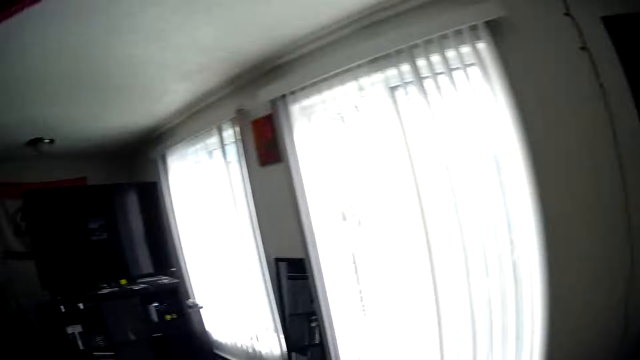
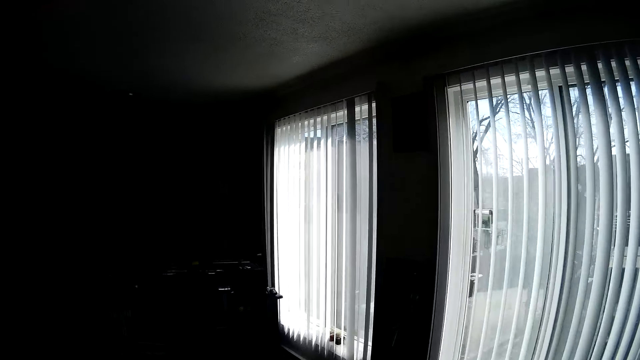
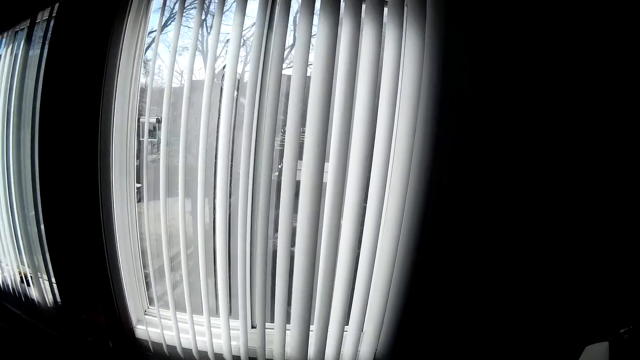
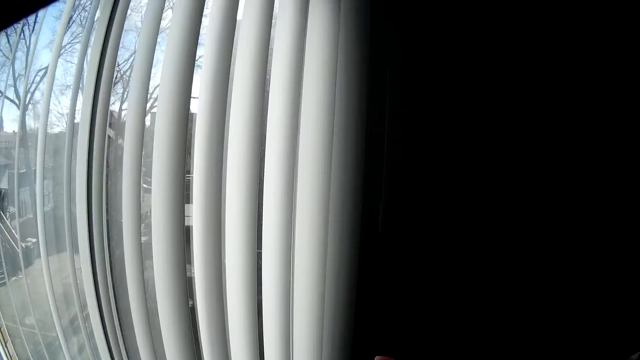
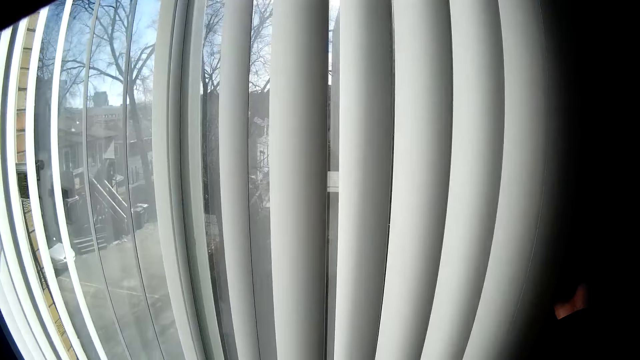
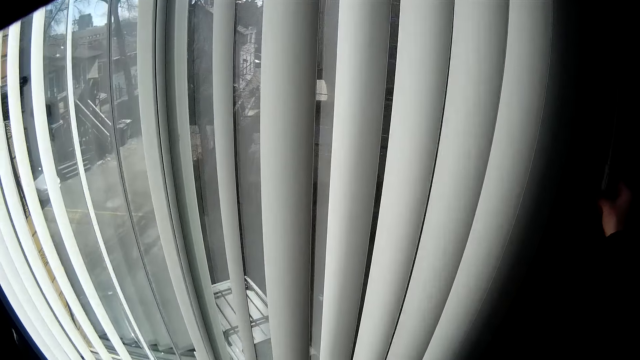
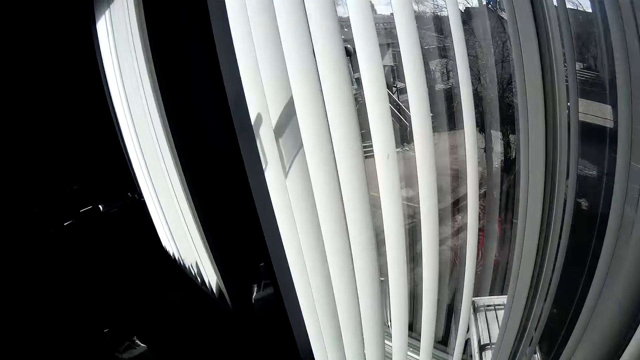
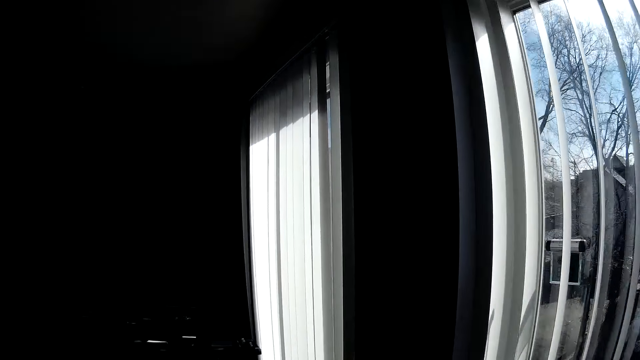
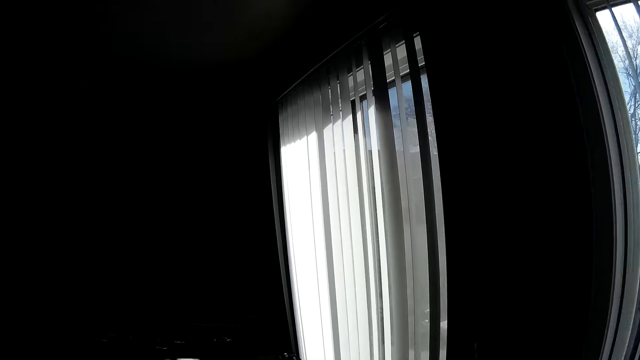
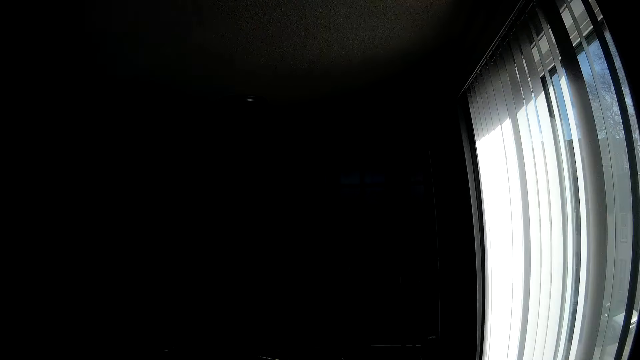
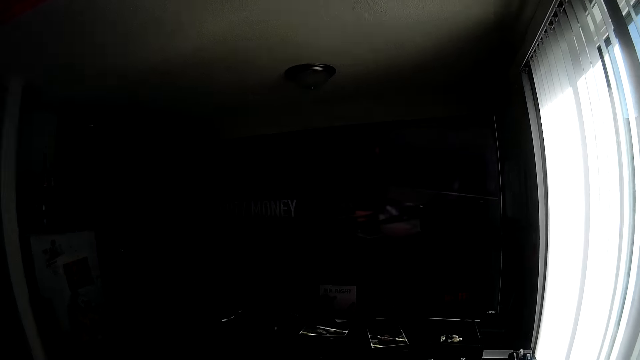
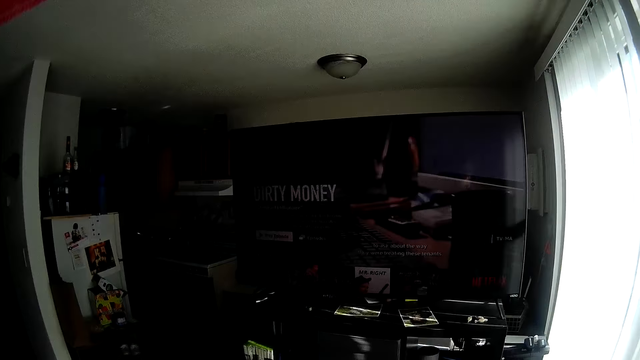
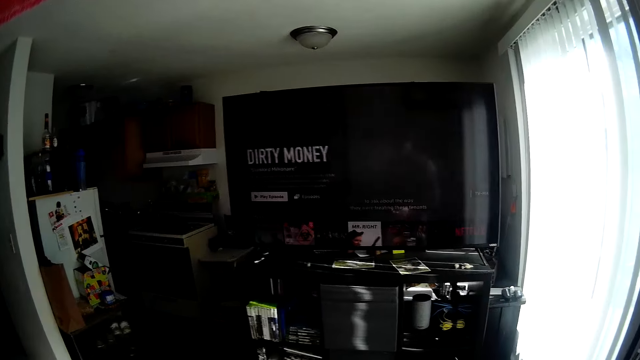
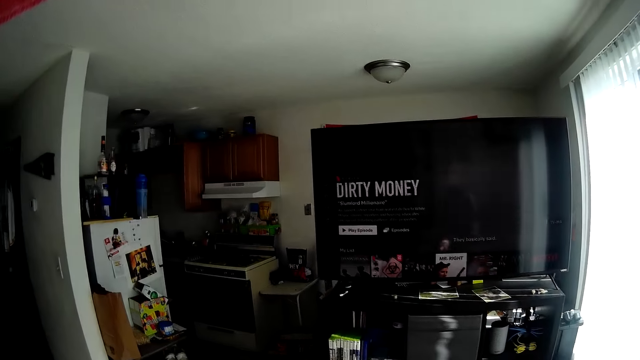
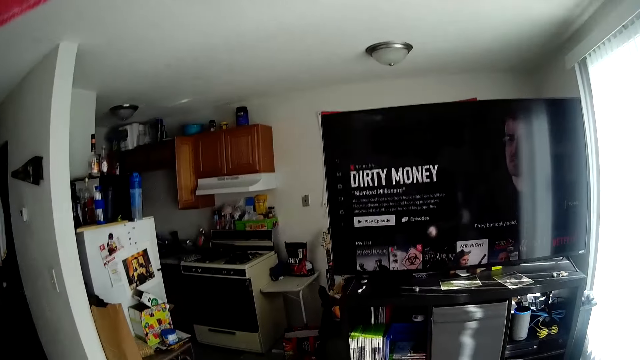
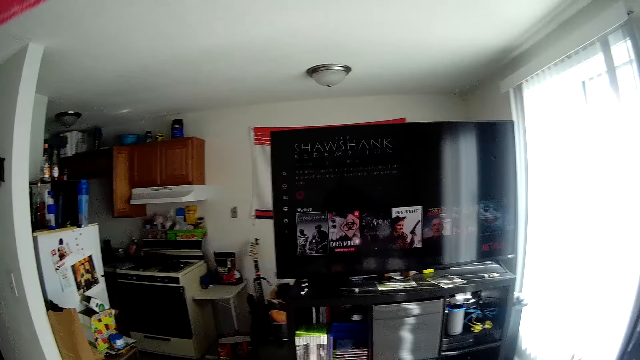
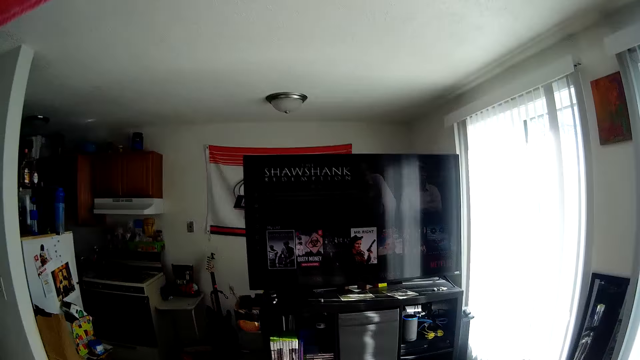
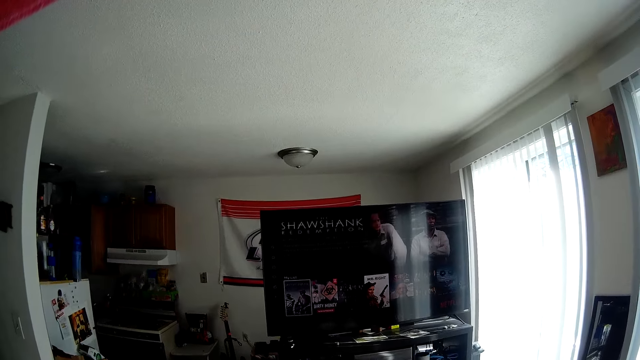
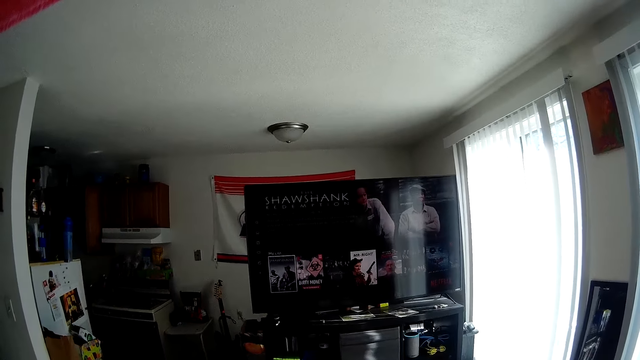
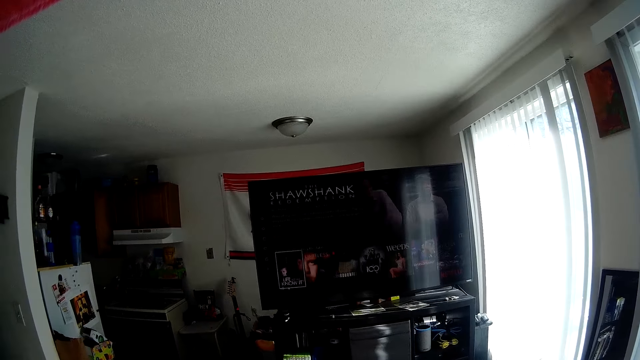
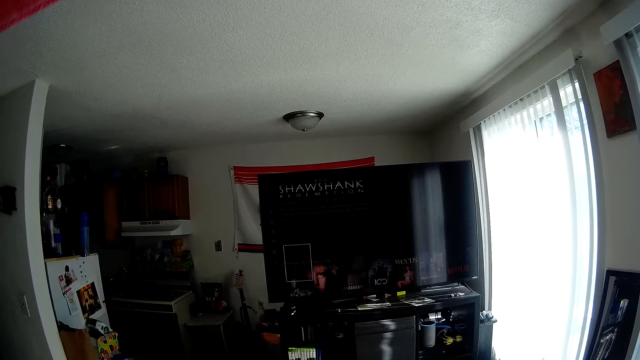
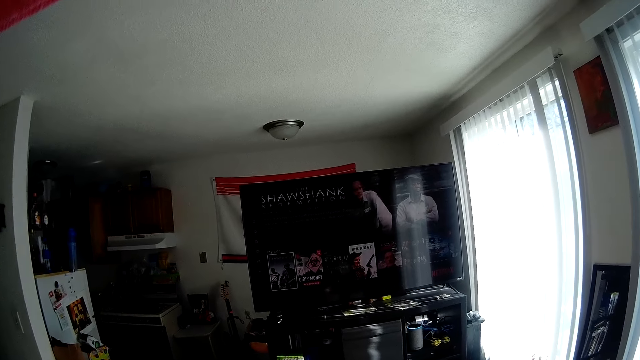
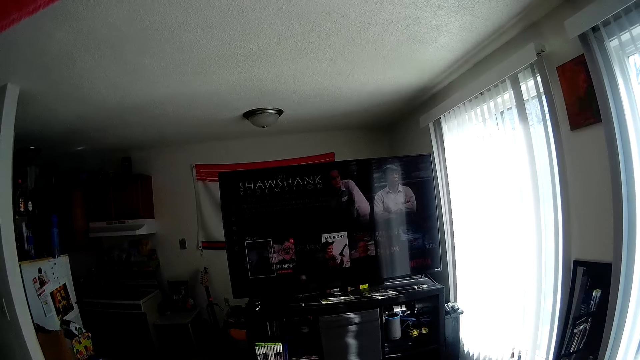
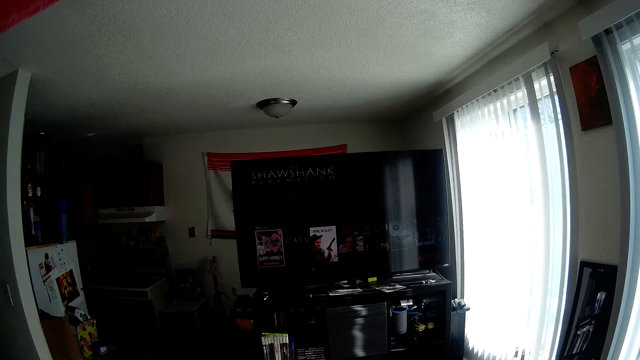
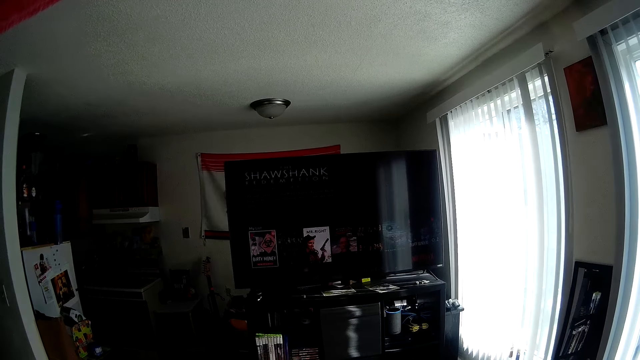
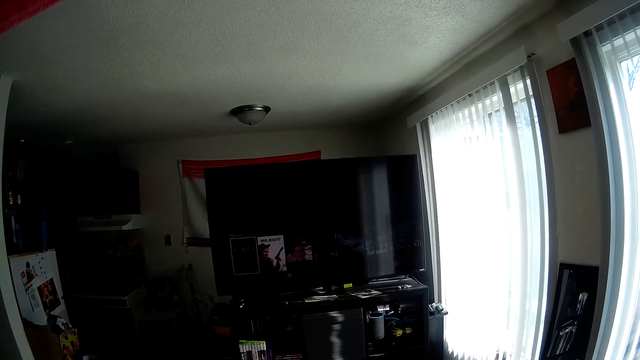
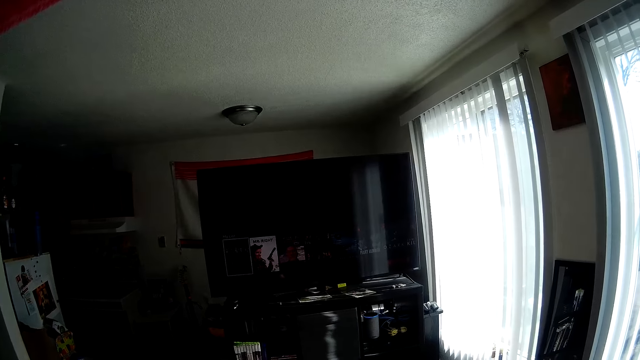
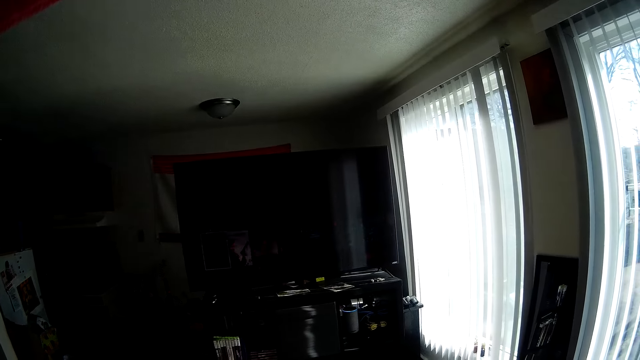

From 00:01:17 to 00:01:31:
The camera wearer turns around. They open the window. They turn around.

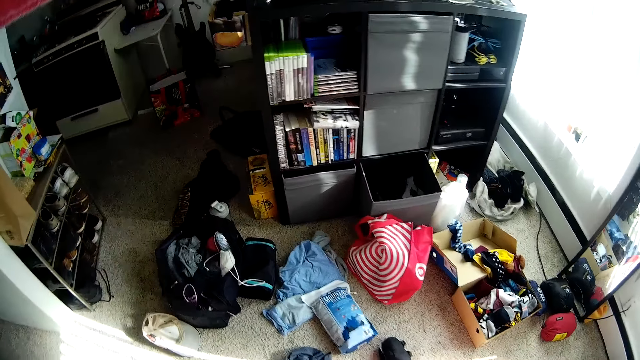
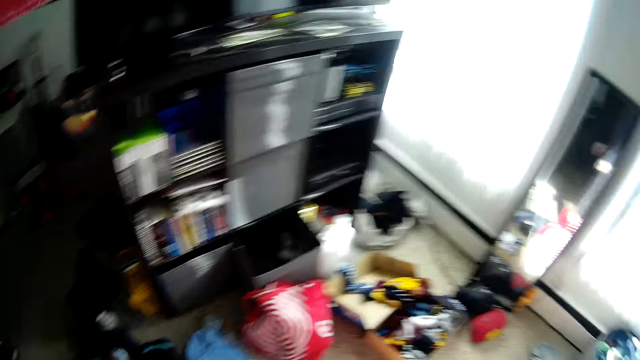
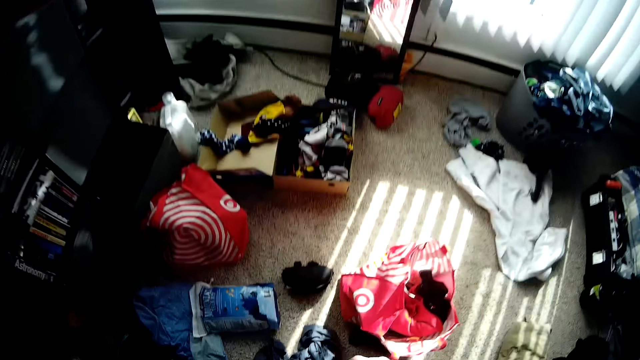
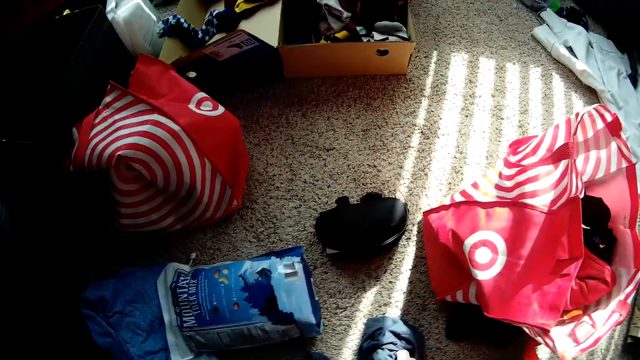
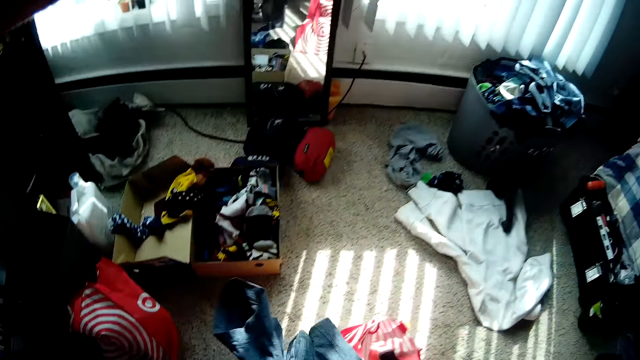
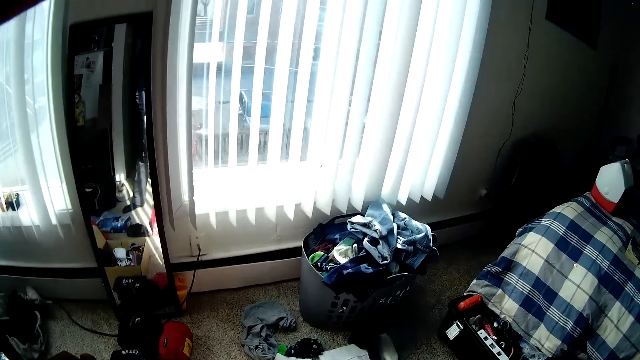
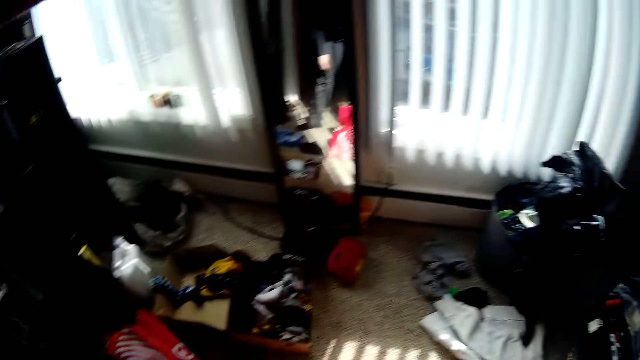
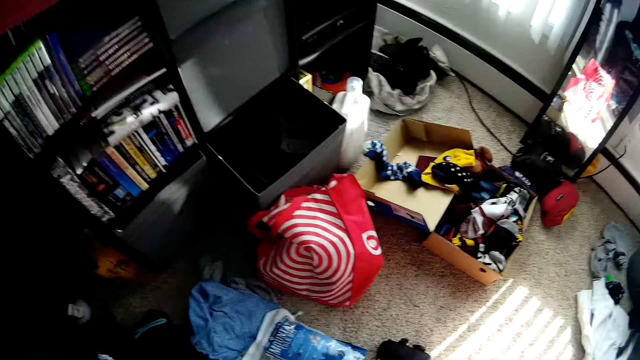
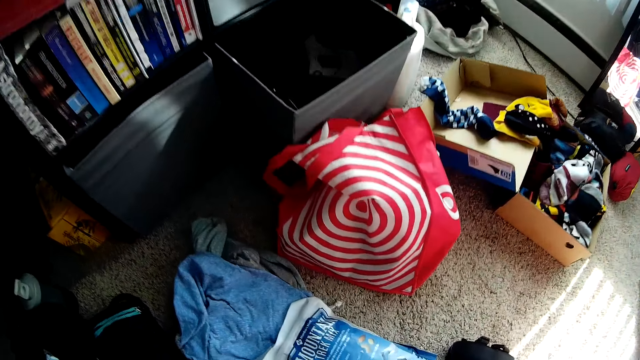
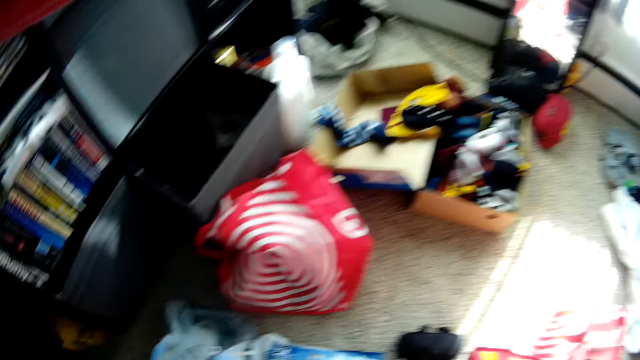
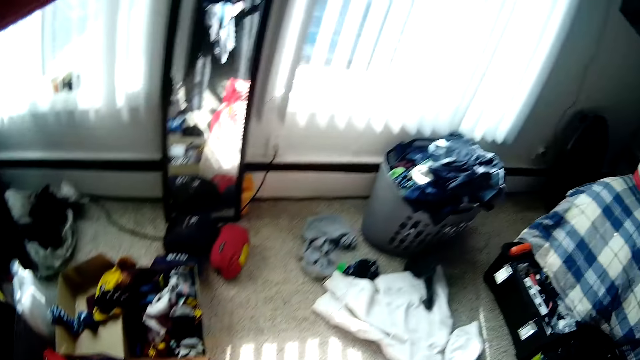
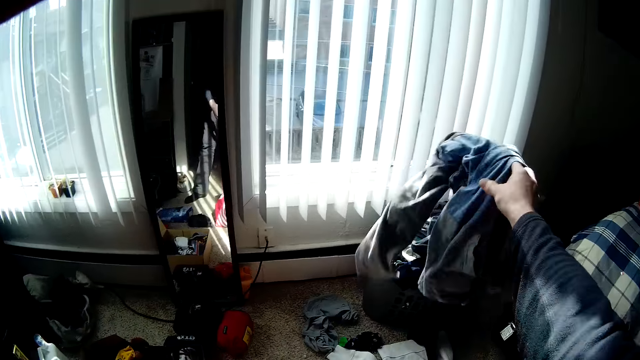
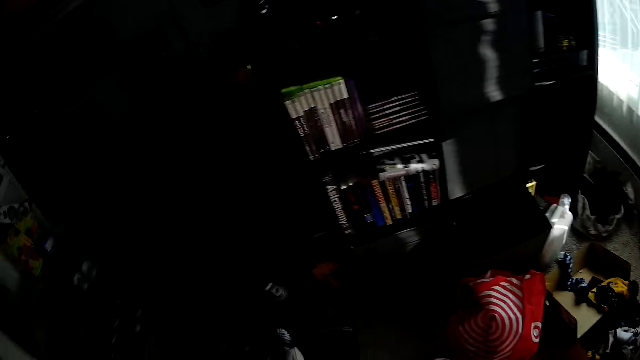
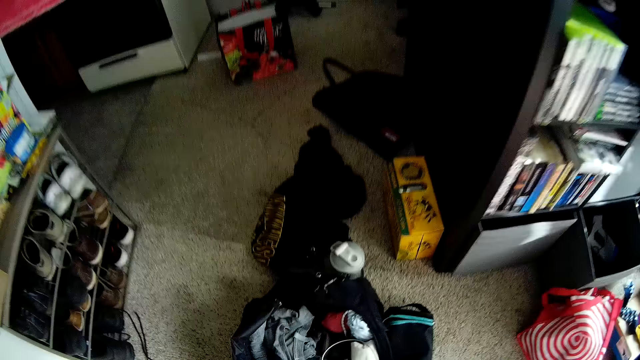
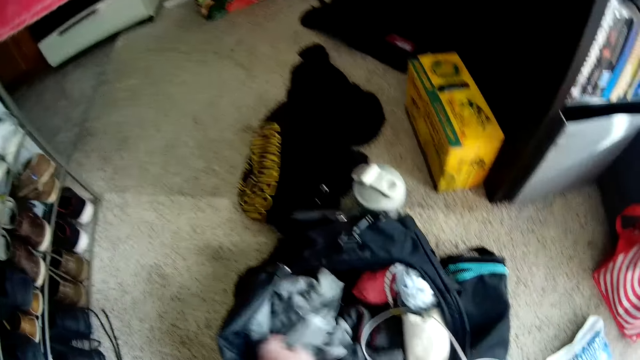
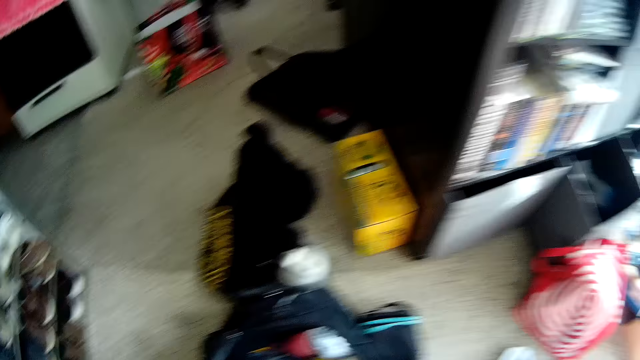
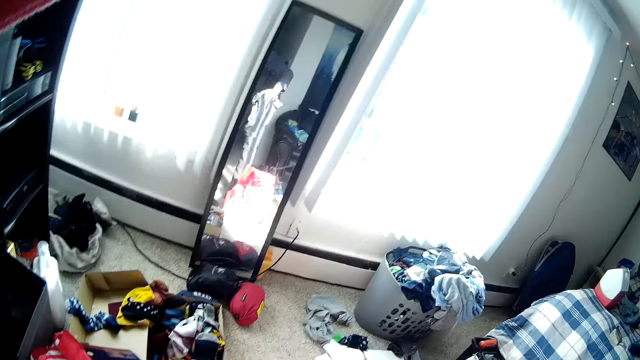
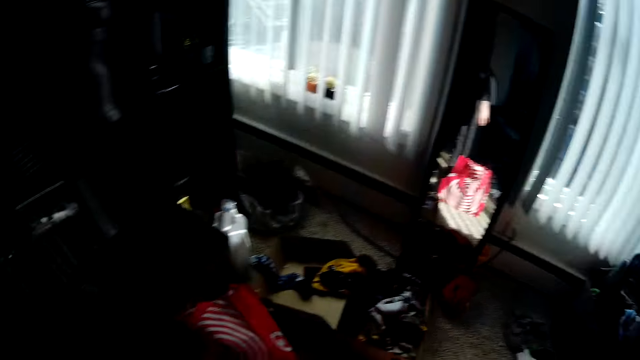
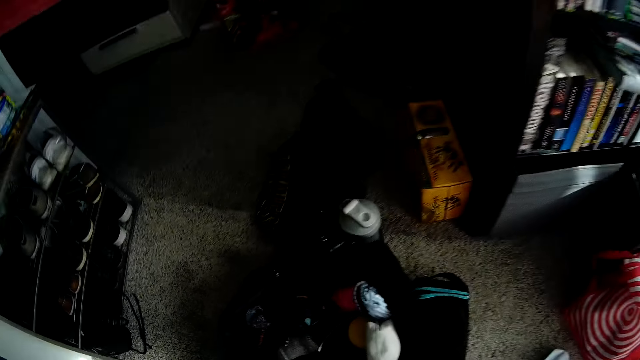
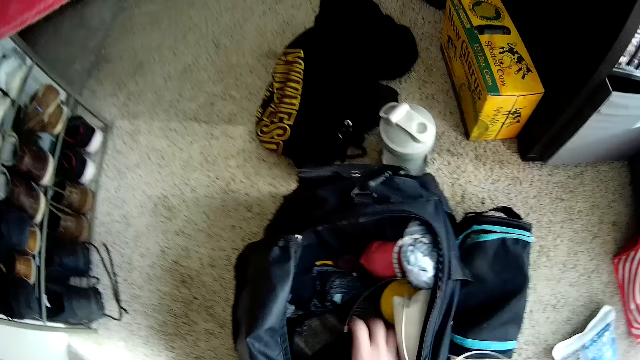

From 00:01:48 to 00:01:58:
The camera wearer picks a cloth from the floor with his right hand. He throws the cloth into the laundry basket with his right hand. He picks a cloth from the floor. He throws the cloth into the laundry basket with his right hand. He picks a cloth from a bag on the floor. He throws the cloth into the laundry basket with his right hand.
